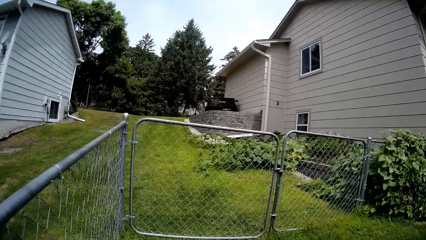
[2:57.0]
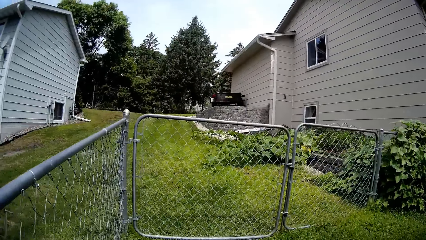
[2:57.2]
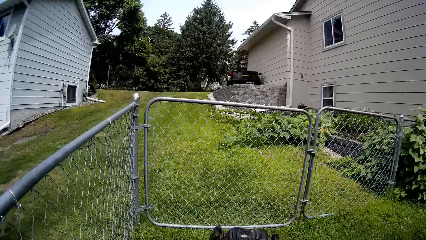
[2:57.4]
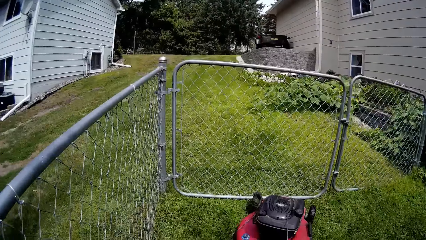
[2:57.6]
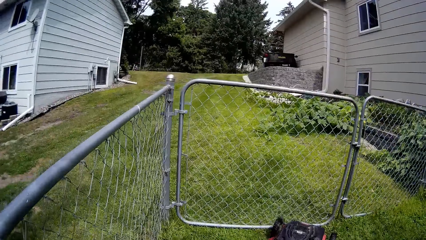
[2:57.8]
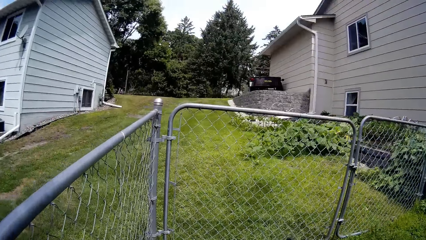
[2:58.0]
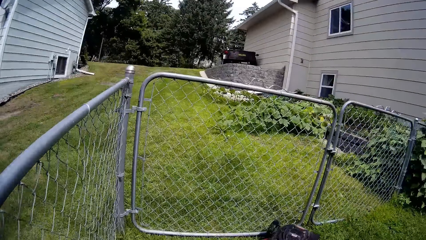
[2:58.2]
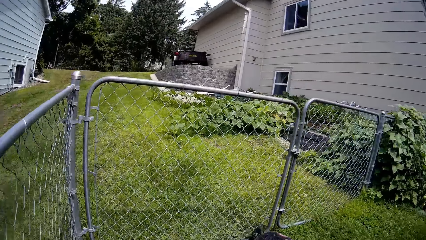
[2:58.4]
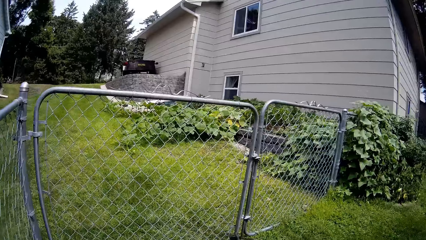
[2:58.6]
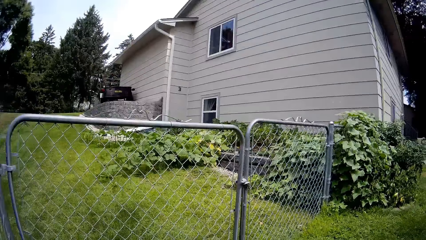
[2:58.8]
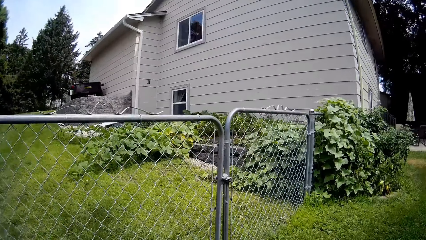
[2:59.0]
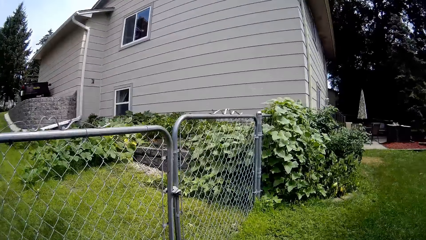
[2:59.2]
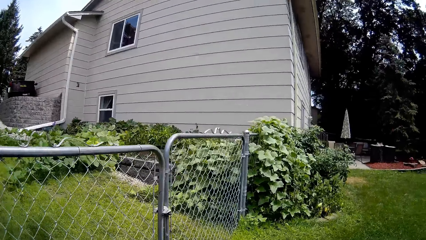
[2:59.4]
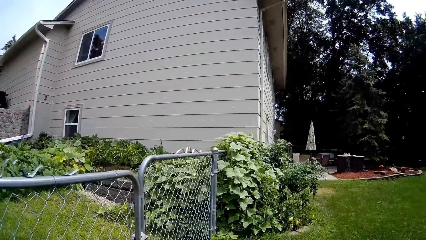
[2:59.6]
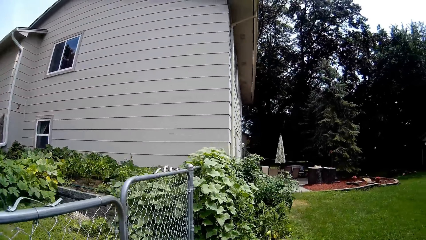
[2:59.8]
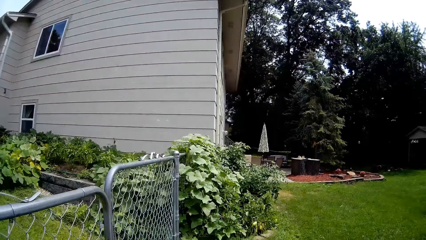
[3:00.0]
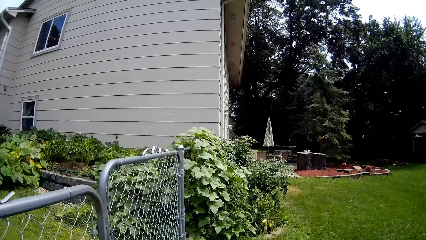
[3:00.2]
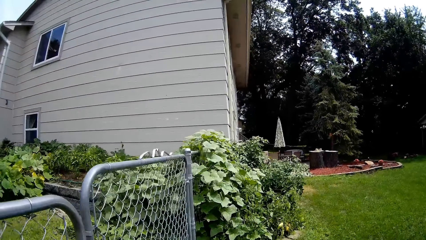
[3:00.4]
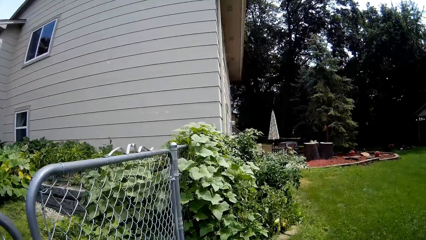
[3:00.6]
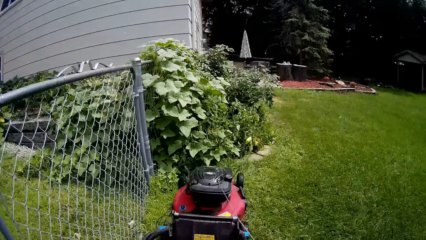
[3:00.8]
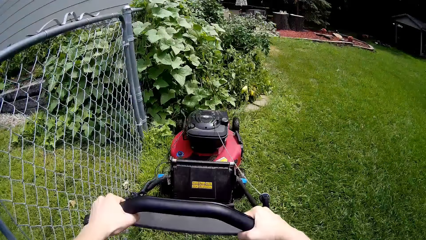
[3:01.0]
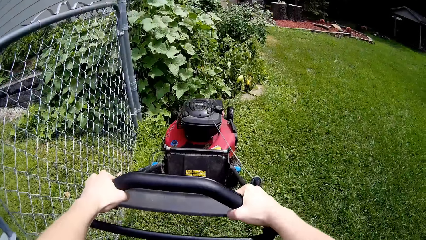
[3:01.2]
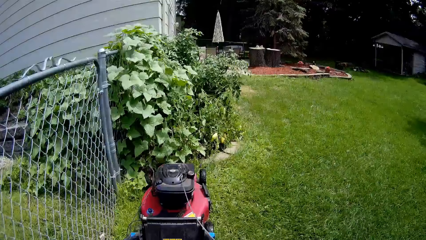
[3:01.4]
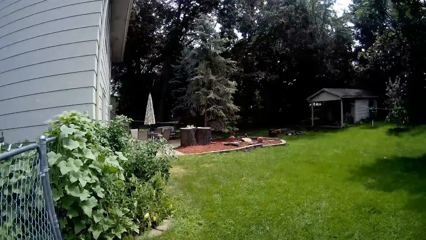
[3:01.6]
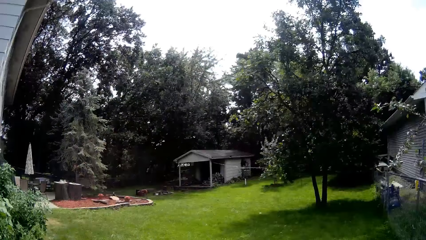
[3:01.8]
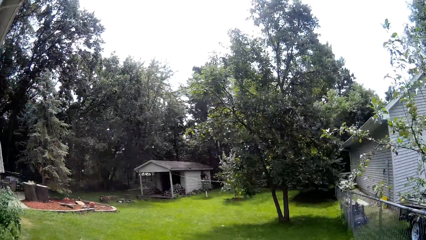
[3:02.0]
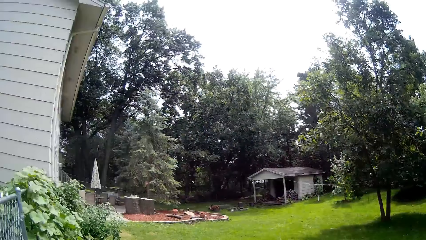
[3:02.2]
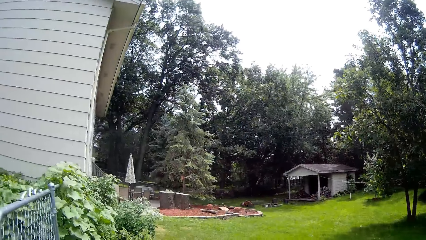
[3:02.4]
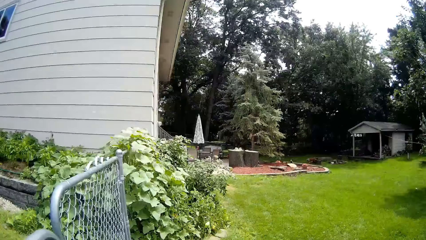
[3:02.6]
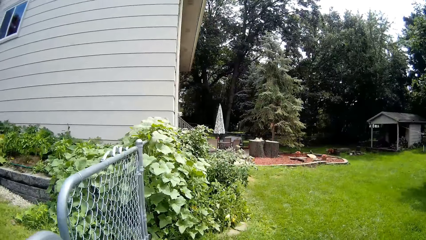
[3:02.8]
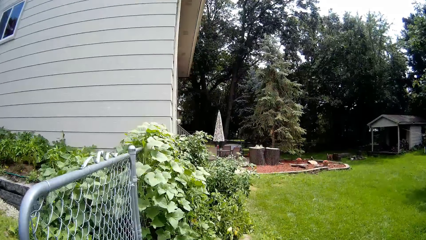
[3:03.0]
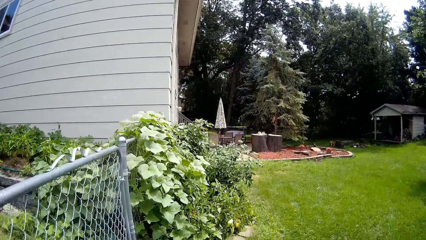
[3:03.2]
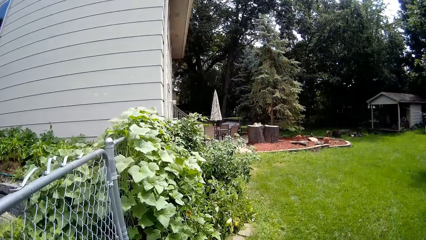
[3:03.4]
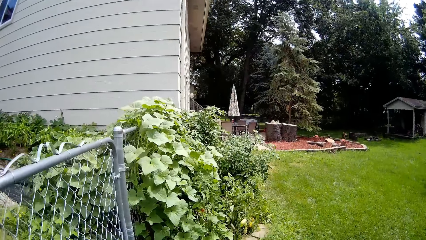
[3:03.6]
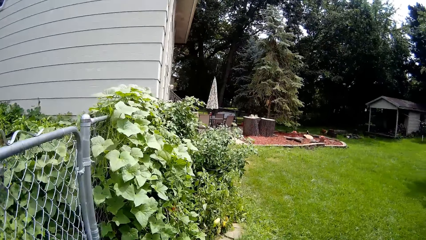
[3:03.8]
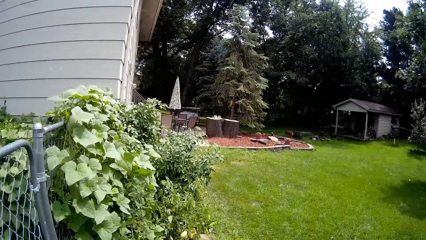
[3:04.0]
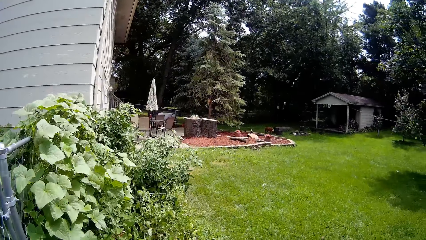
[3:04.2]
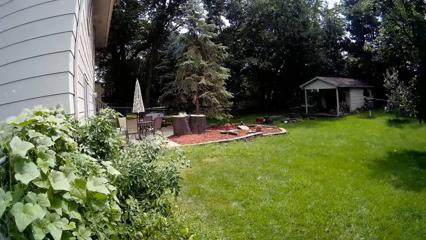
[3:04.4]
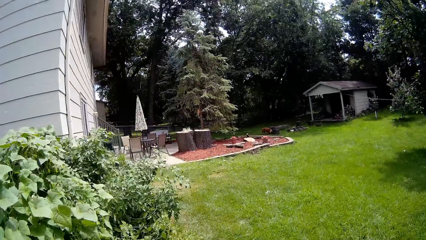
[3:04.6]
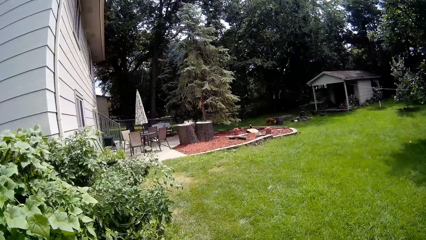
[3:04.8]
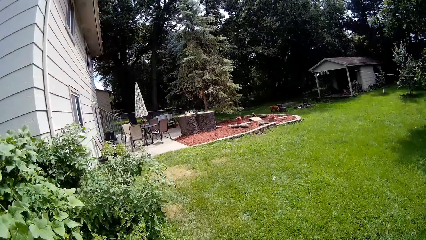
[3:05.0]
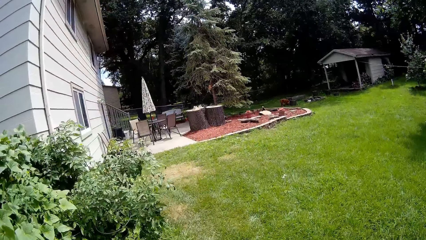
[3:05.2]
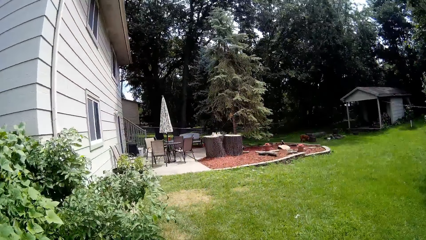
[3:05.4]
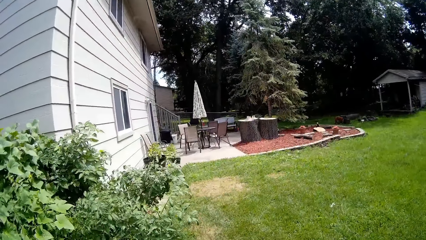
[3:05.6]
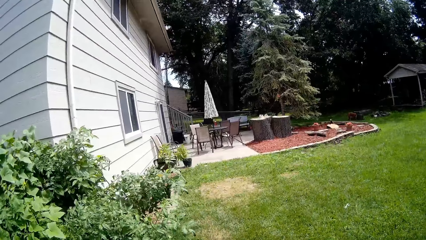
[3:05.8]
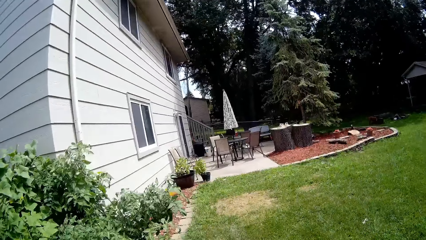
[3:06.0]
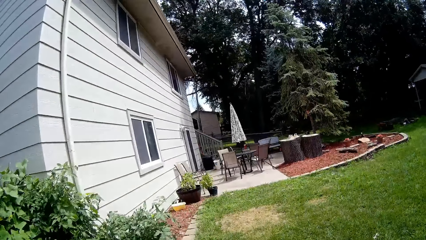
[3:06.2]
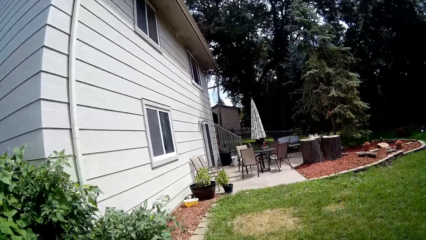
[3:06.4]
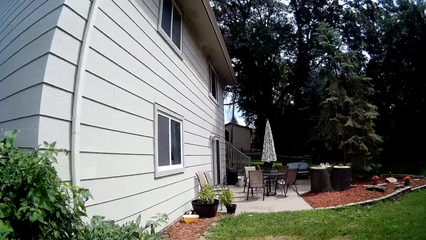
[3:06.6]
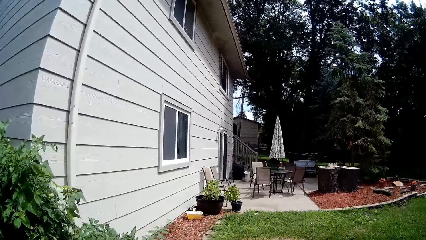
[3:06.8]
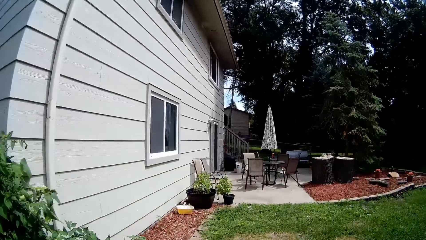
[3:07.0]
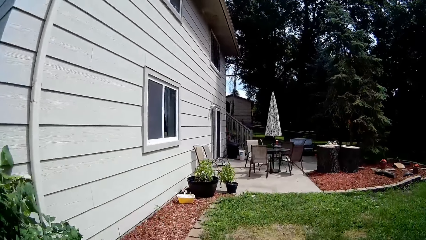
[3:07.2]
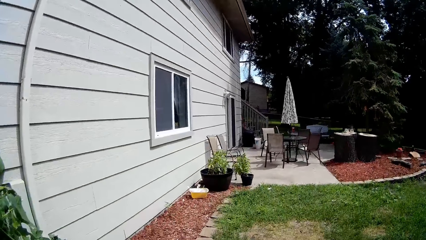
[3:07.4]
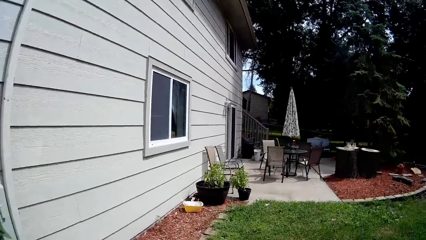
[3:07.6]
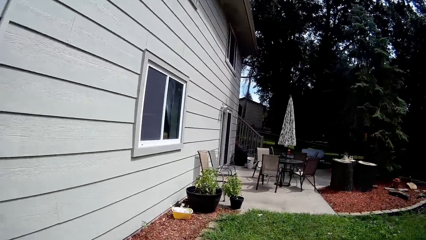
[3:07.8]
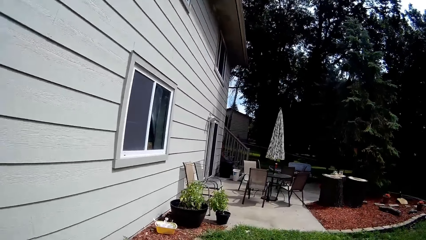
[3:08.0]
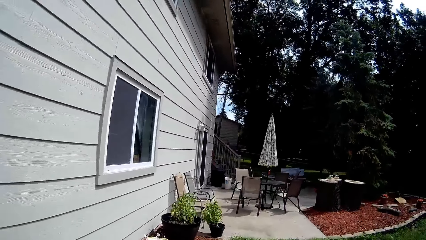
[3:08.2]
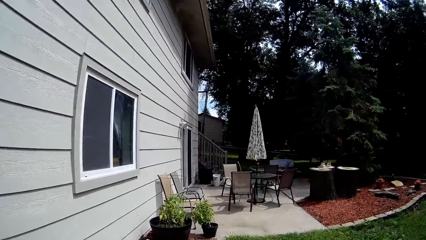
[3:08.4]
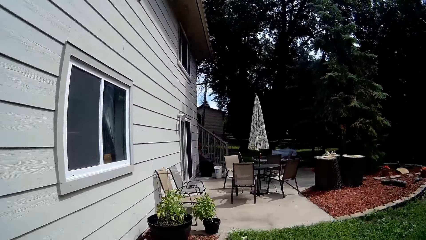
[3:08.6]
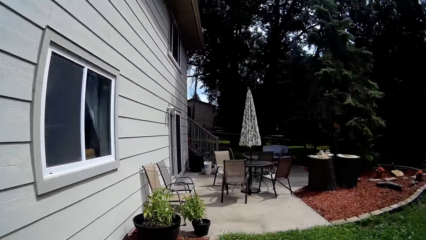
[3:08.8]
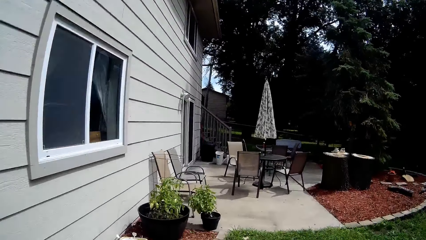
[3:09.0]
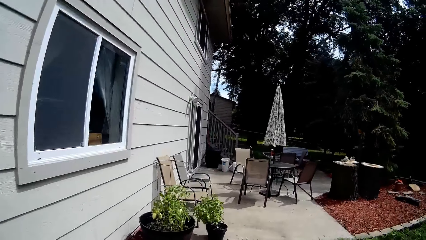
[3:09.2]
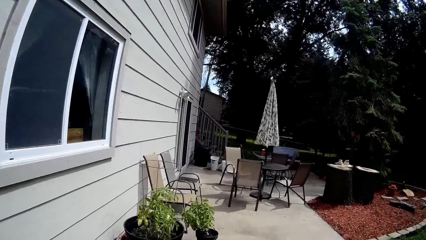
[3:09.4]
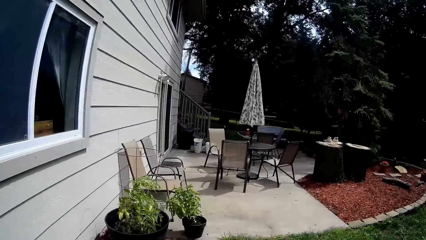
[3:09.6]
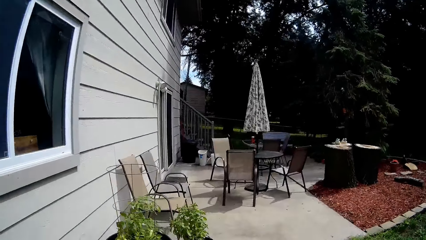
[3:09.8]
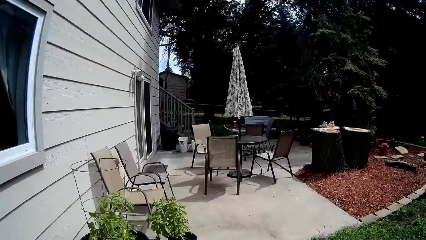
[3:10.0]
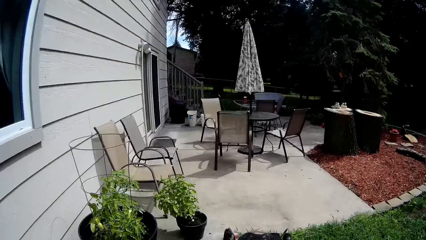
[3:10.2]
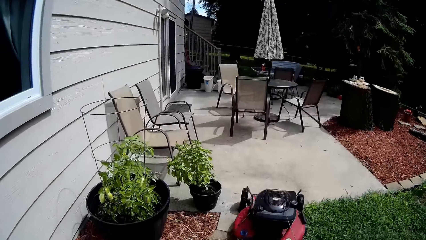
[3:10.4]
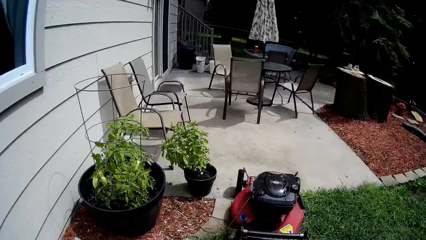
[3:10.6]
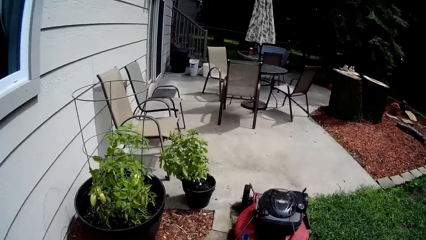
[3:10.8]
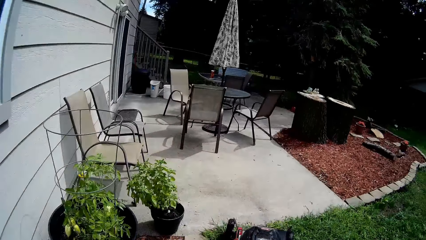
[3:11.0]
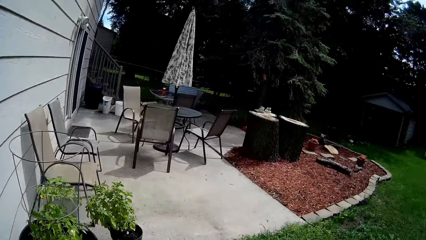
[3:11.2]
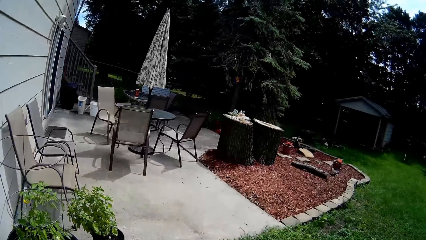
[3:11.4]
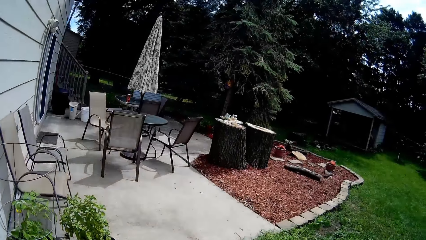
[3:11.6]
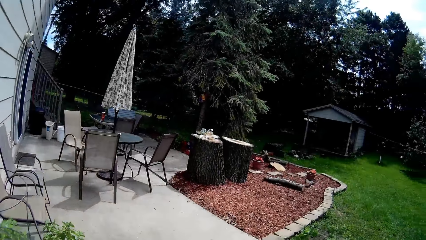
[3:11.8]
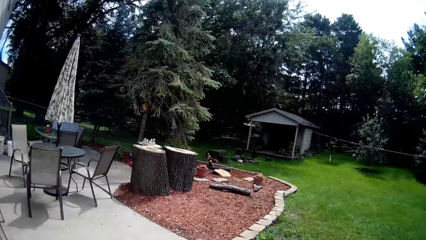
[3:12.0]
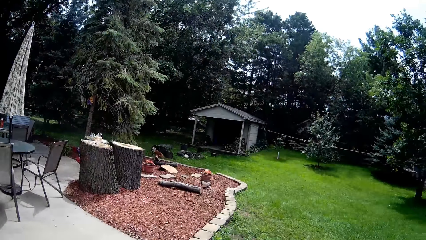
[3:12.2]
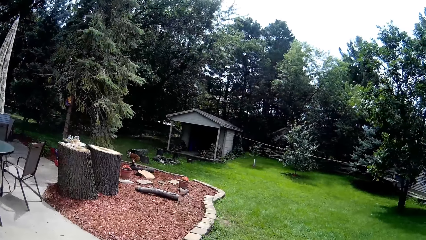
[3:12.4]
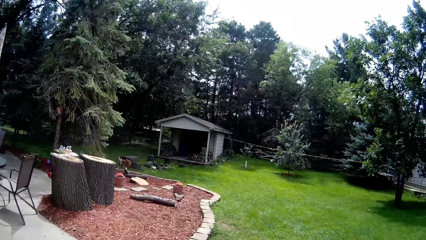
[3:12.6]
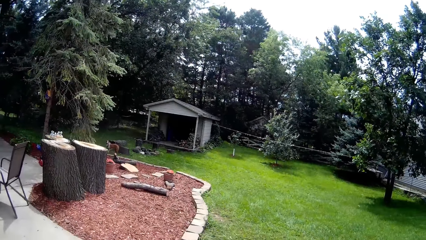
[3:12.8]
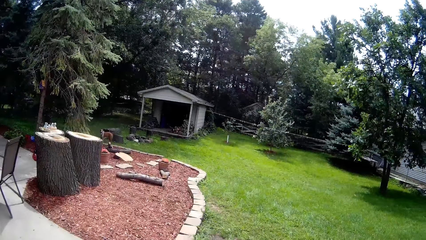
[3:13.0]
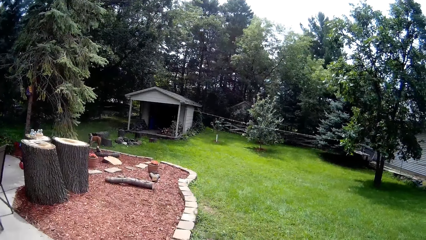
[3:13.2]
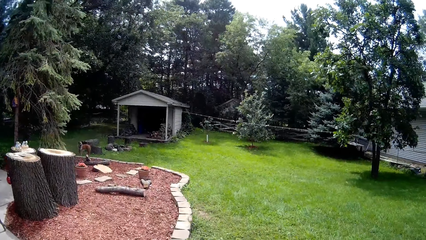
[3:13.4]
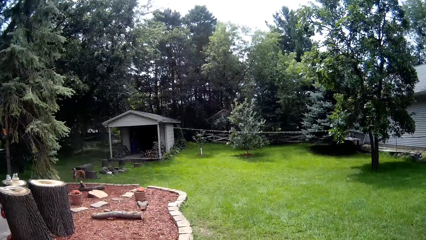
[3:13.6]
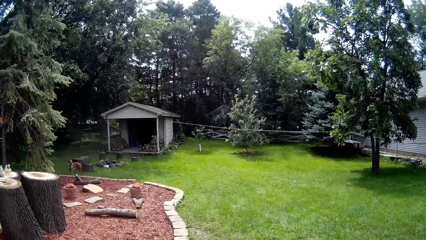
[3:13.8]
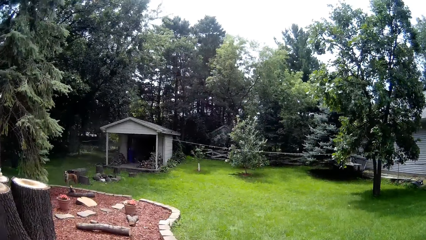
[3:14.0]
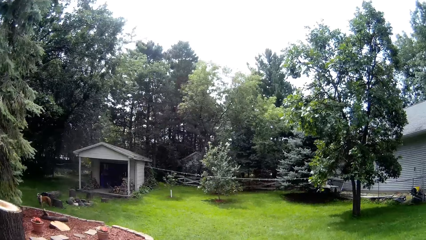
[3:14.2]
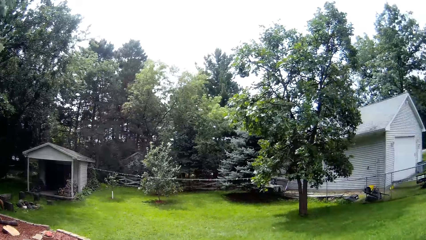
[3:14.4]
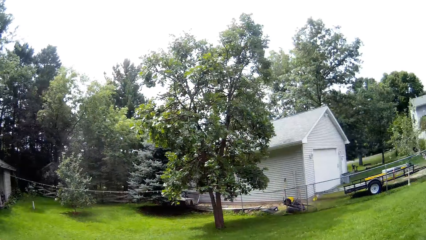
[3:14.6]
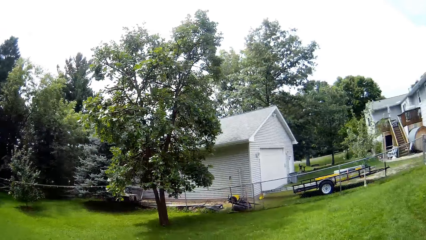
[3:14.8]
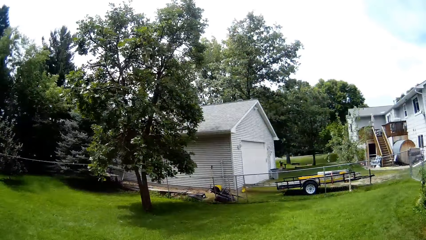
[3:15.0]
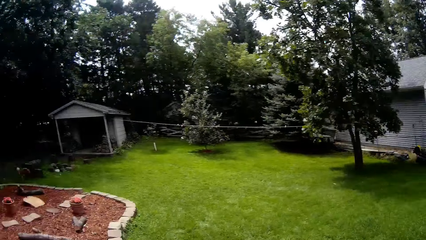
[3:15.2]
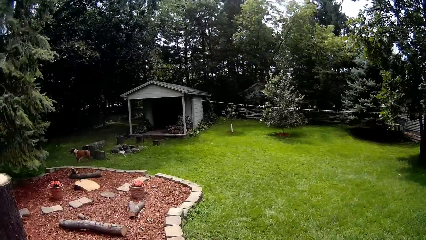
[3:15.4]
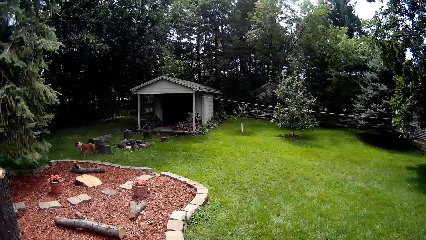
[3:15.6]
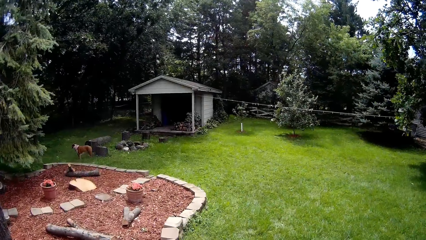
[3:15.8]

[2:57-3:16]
The camera wearer mows along the patio with the lawn mower using both hands.
